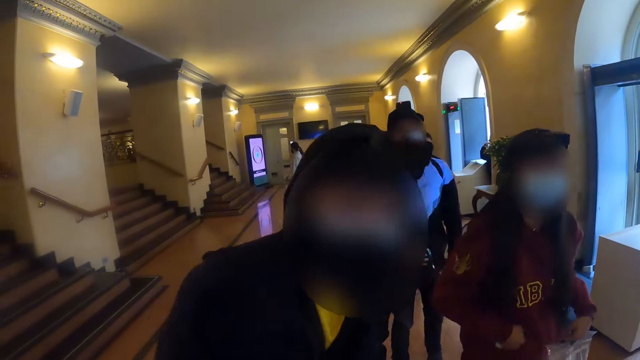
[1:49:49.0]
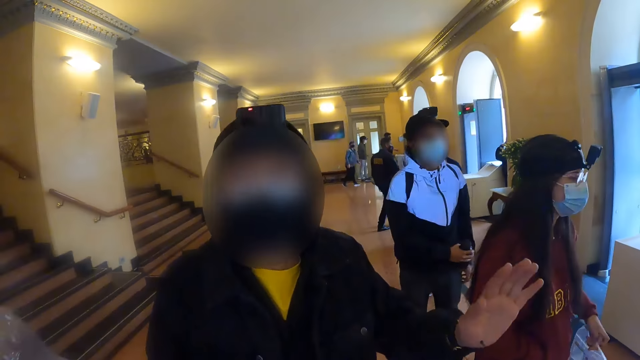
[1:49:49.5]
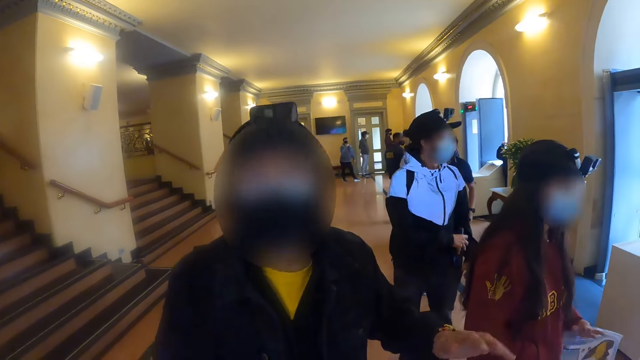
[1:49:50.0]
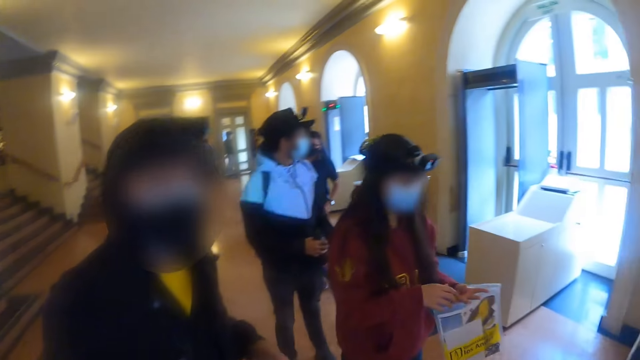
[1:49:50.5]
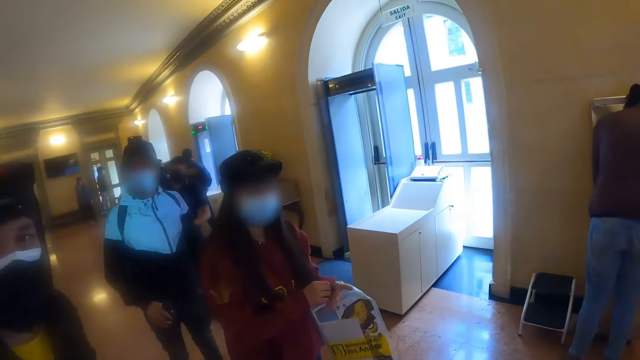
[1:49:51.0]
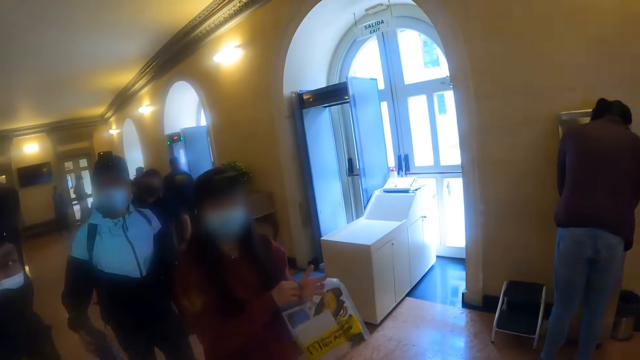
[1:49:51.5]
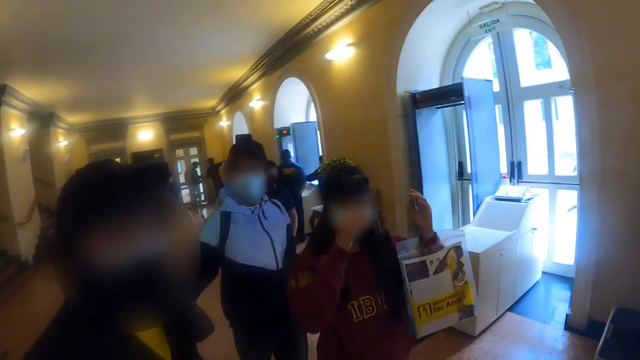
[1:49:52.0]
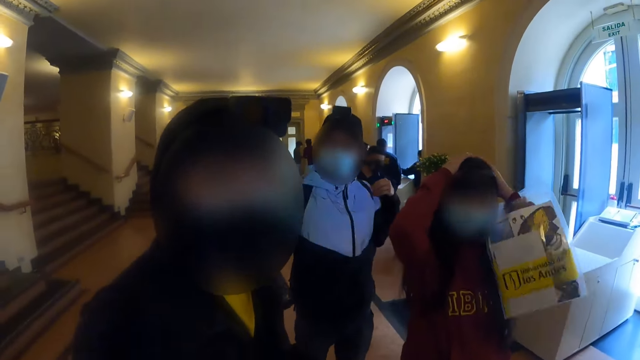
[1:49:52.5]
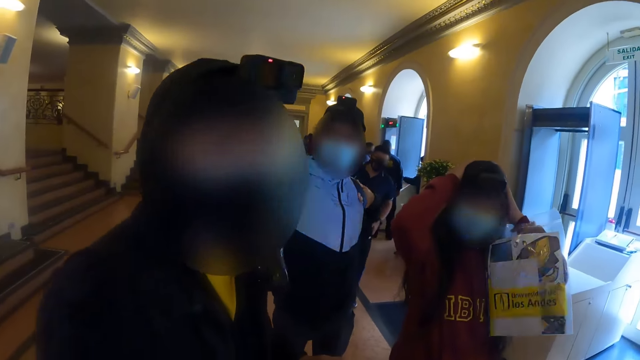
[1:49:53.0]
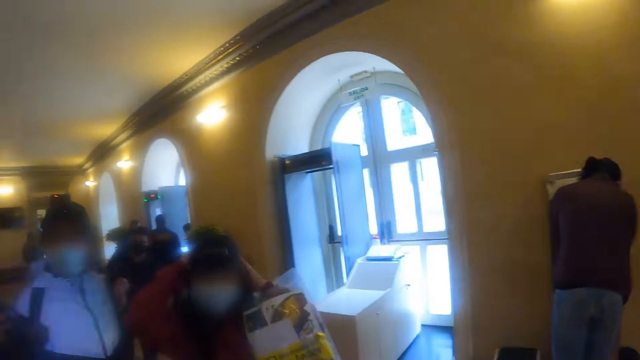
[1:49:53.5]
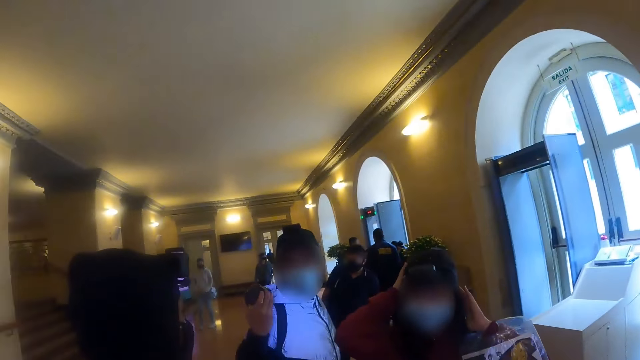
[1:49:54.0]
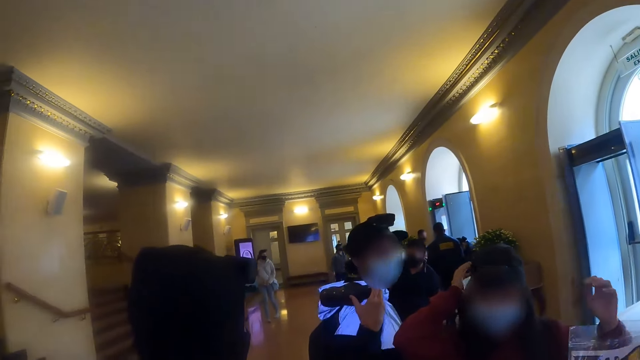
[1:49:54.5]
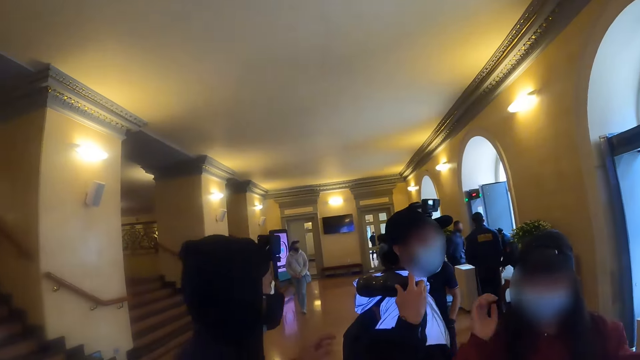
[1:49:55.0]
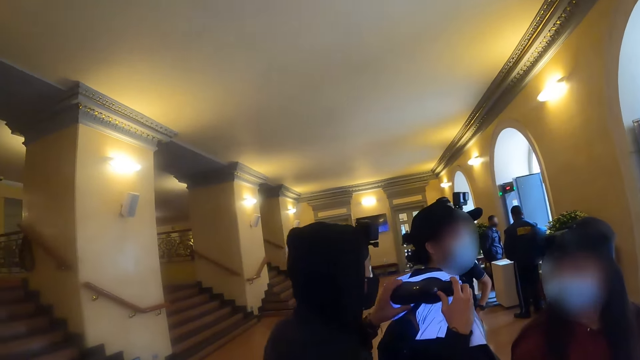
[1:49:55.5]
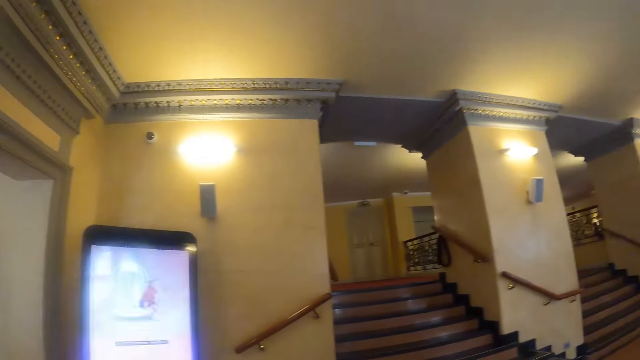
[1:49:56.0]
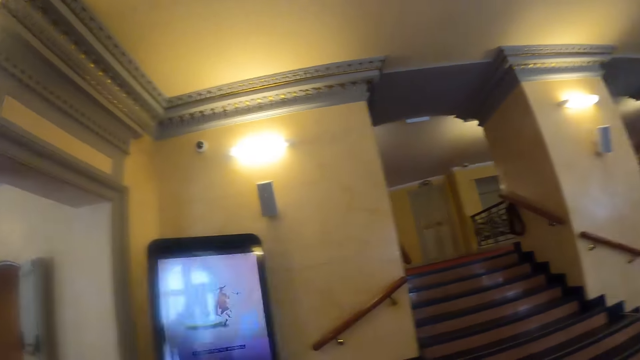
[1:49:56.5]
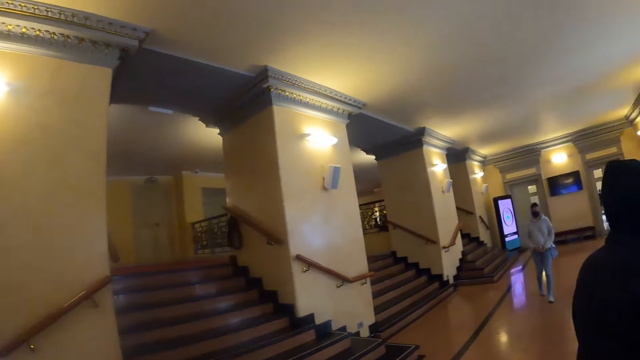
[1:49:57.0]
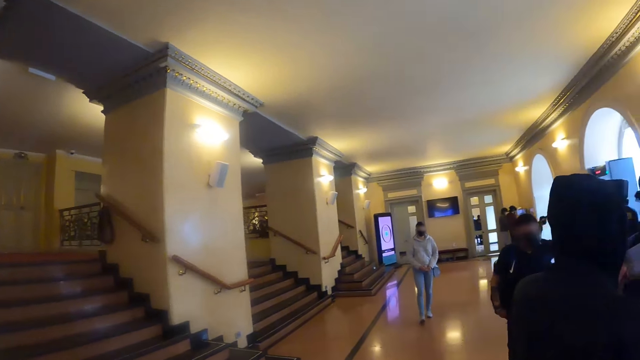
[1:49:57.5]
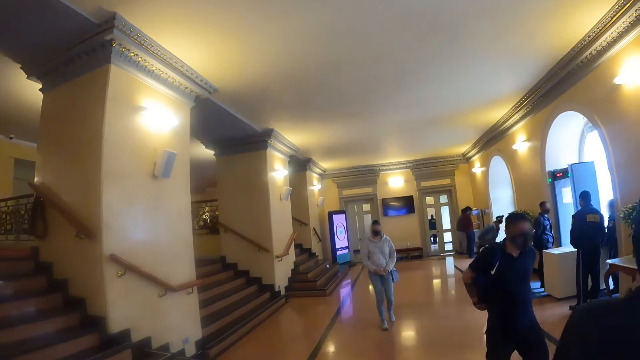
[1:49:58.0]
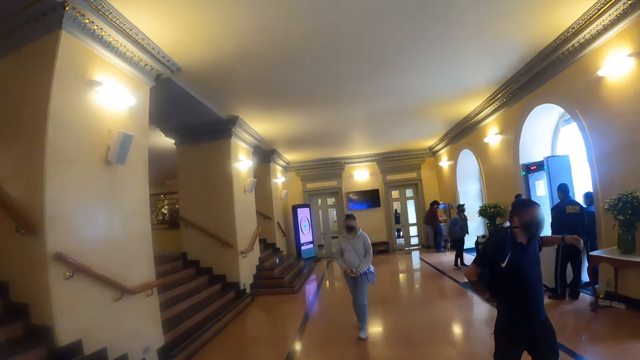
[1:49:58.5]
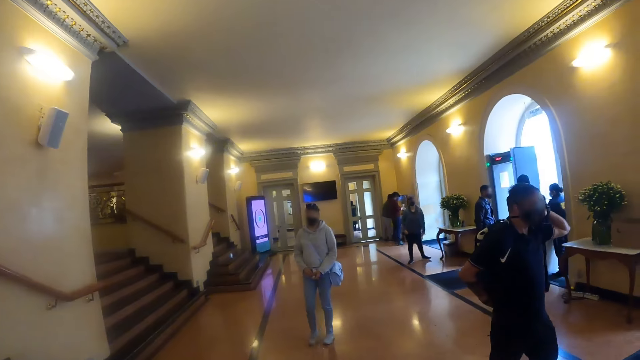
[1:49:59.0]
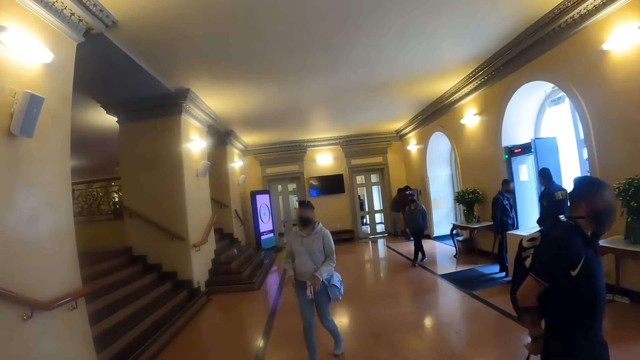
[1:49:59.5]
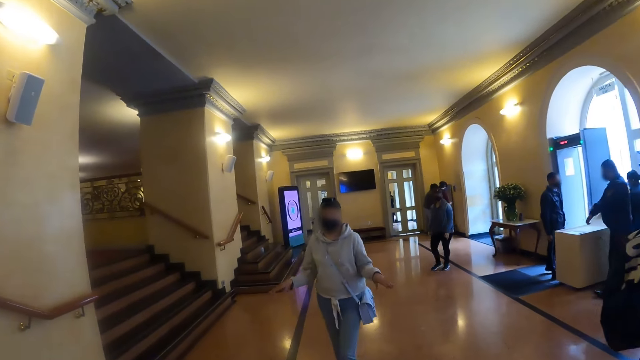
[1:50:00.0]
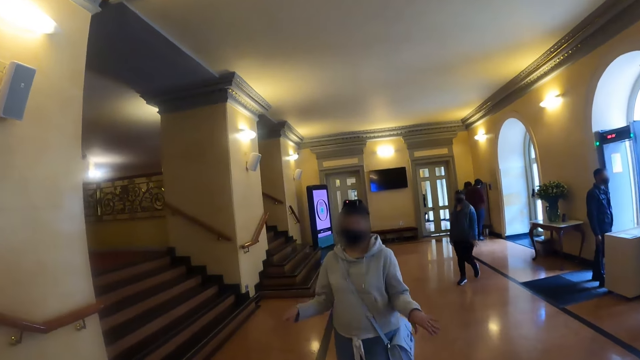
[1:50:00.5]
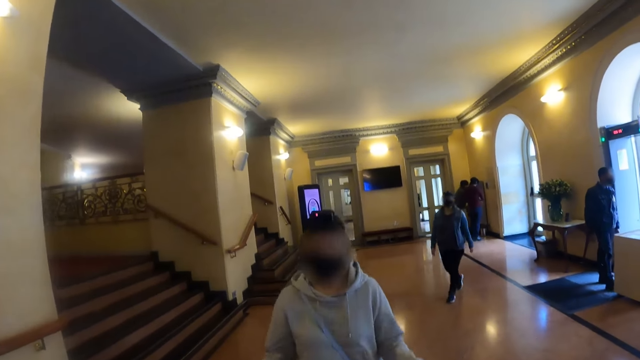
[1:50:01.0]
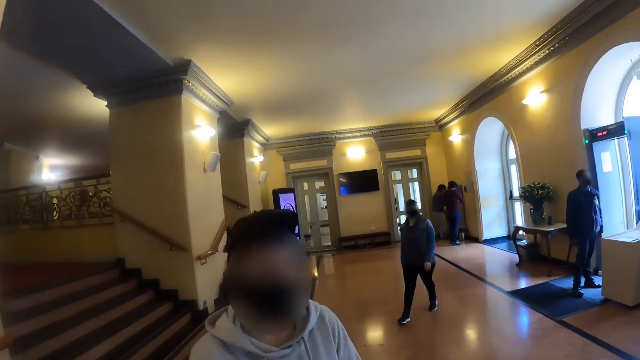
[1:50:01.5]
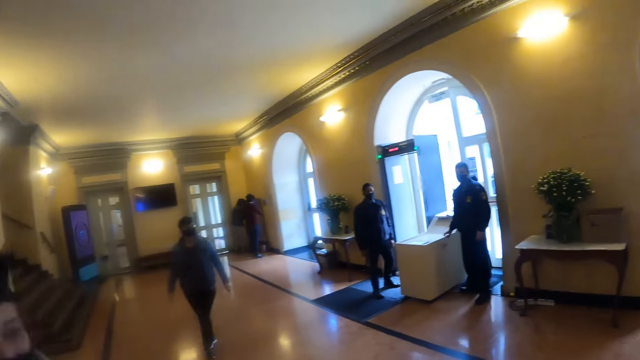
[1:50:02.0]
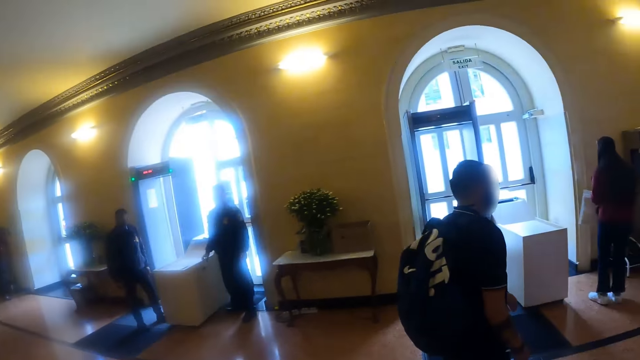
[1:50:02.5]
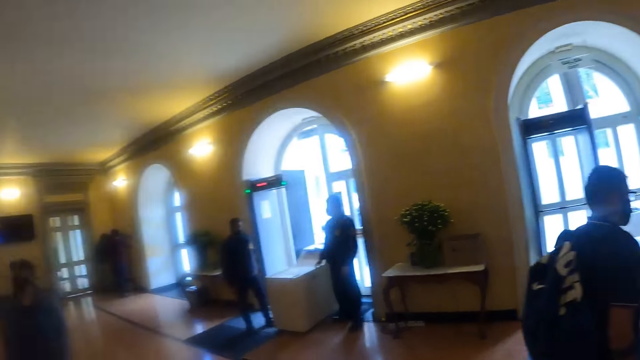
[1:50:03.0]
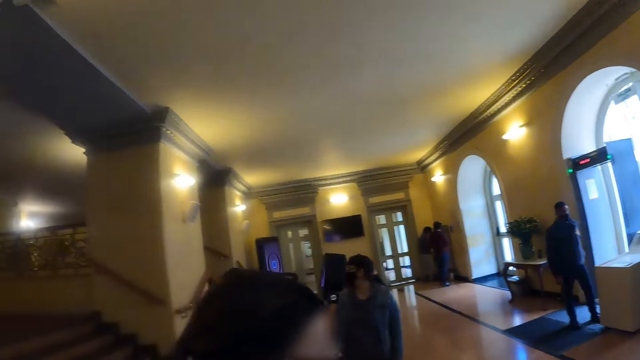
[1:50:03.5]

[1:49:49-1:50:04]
The camera wearer looks around the room. They walk around the room and talk to a man. They look around.

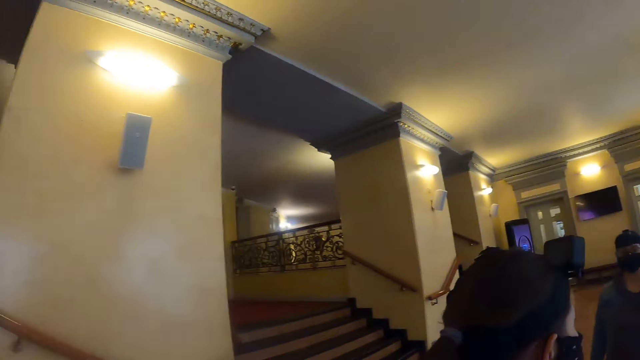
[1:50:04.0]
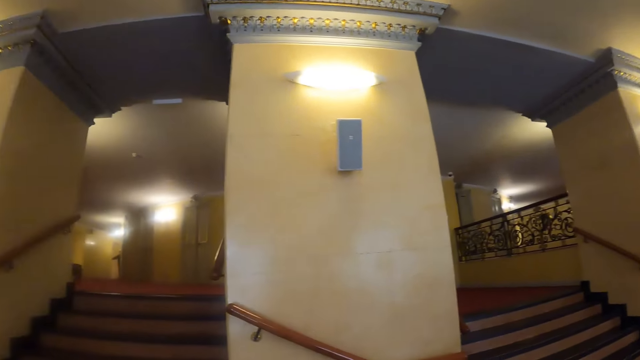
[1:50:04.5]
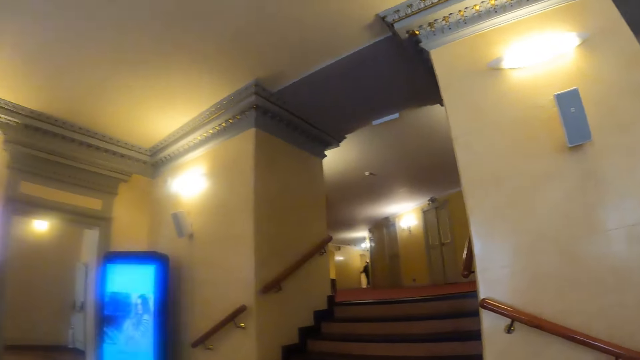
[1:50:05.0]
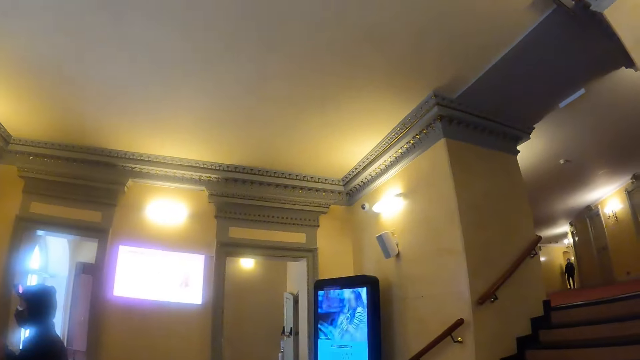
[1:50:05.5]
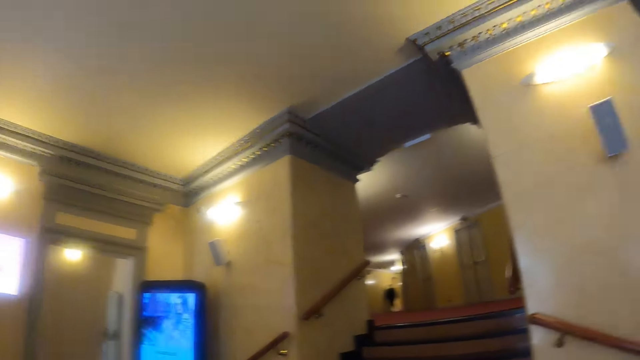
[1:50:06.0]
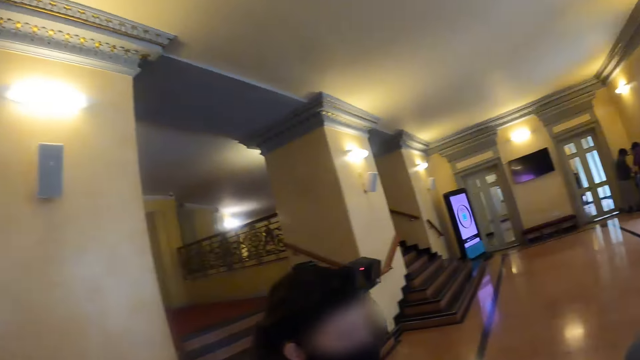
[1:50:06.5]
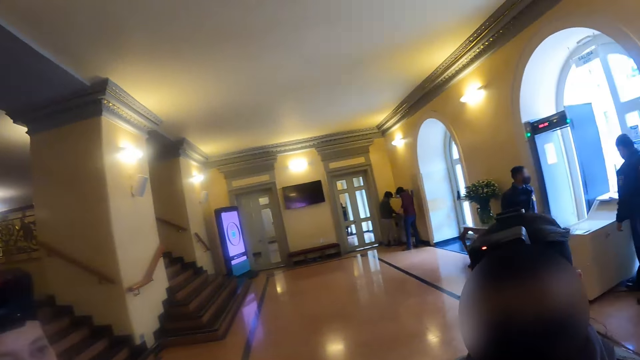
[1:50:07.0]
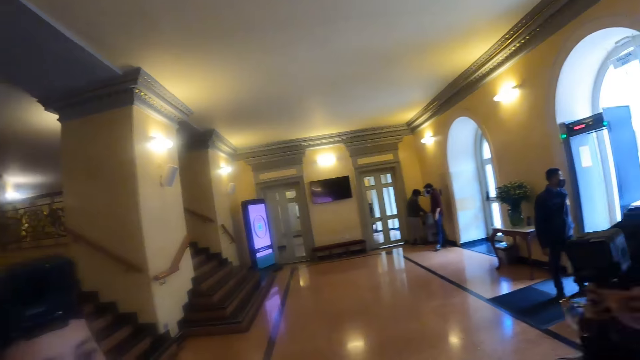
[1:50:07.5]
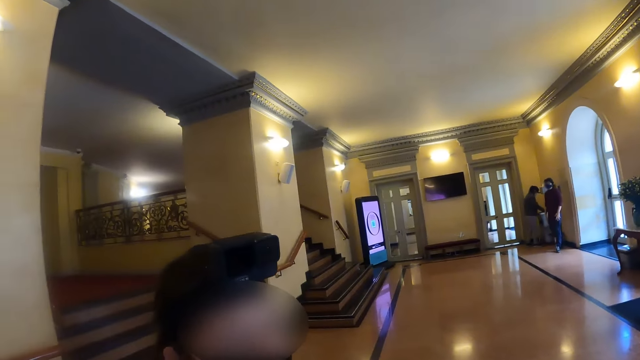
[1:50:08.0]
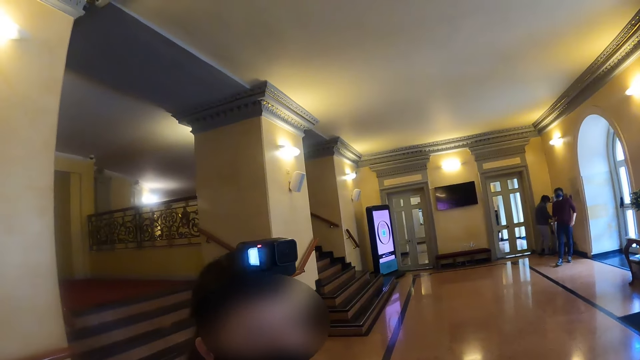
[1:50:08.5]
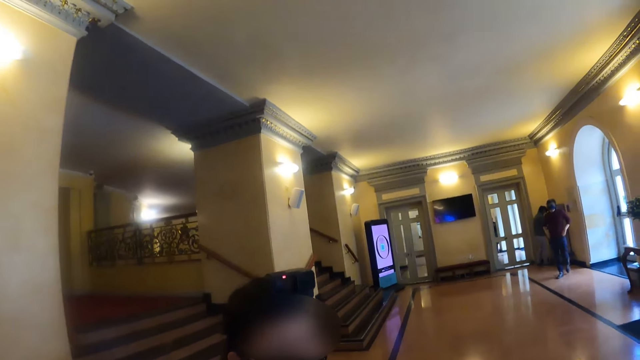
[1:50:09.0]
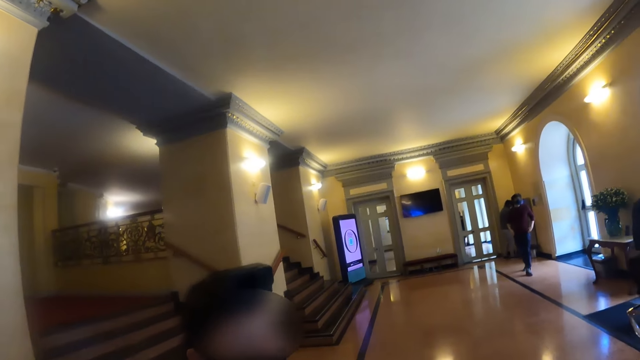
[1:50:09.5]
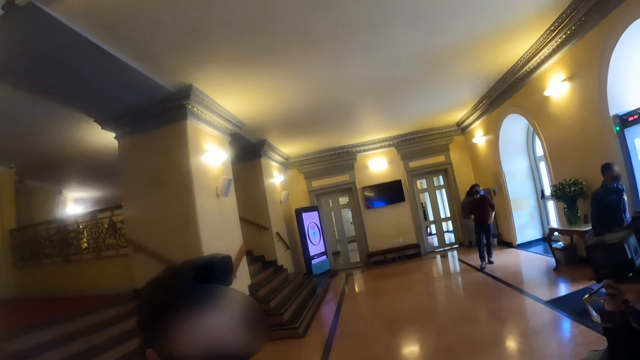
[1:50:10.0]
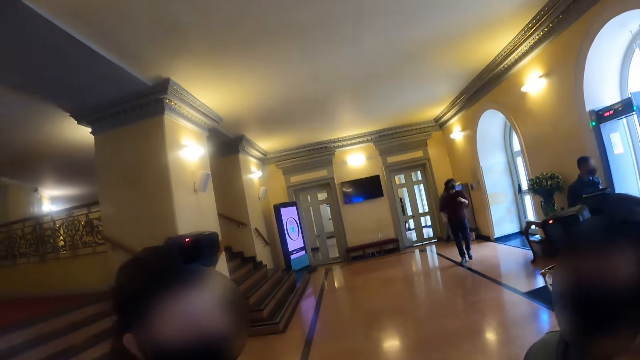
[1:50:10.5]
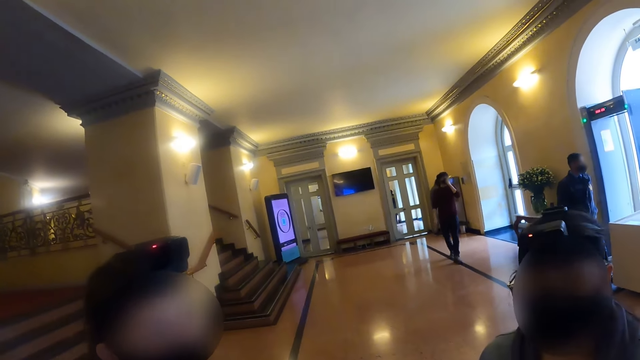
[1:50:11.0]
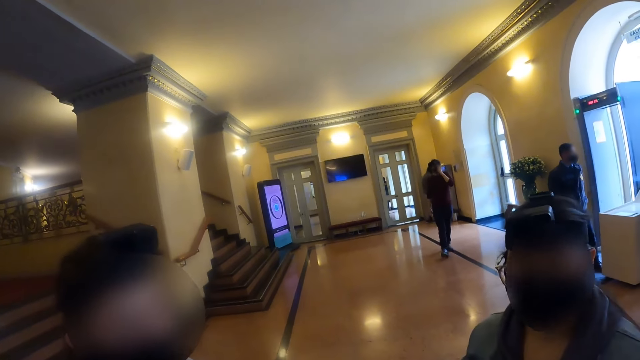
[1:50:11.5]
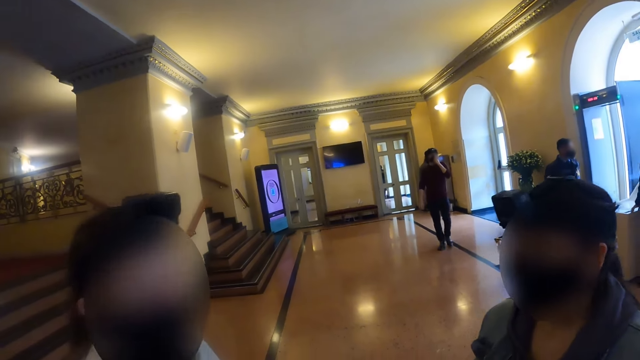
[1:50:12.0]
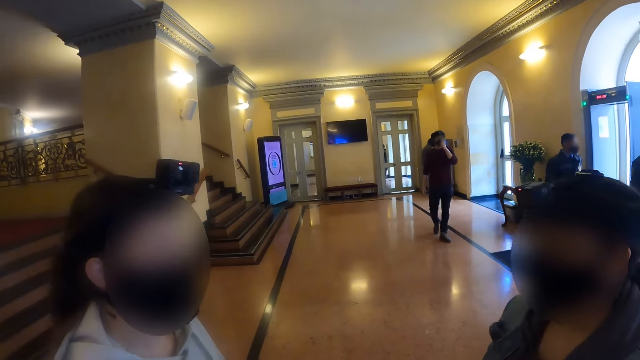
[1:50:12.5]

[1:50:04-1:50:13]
The camera wearer interacts with a lady. They interact with the lady again. They interact with another lady.
